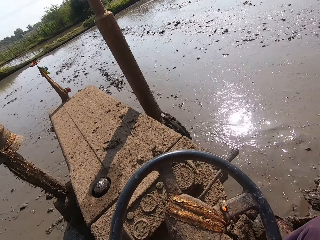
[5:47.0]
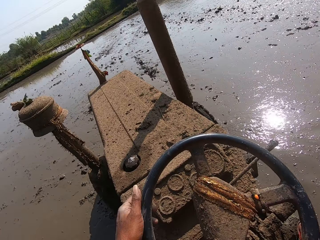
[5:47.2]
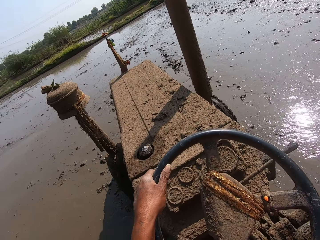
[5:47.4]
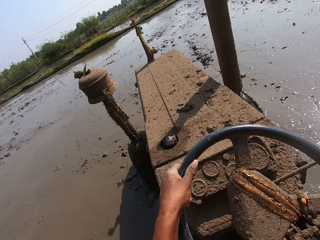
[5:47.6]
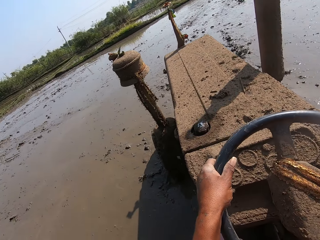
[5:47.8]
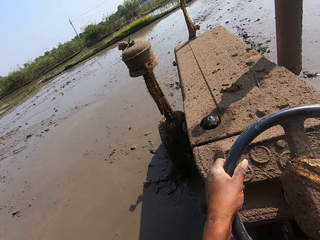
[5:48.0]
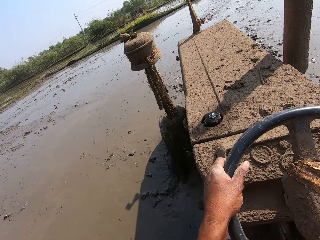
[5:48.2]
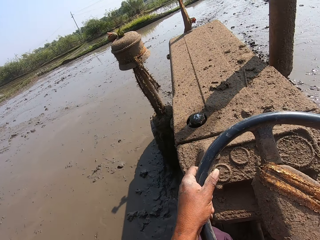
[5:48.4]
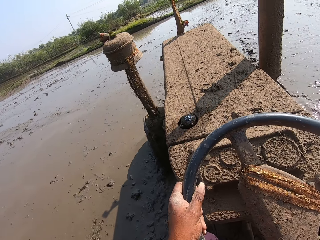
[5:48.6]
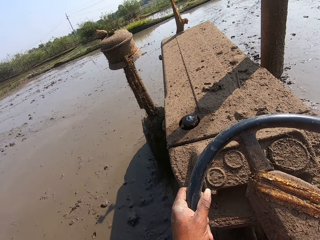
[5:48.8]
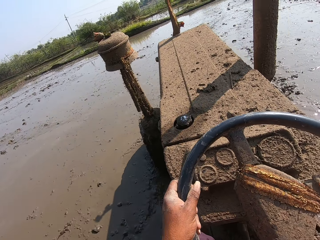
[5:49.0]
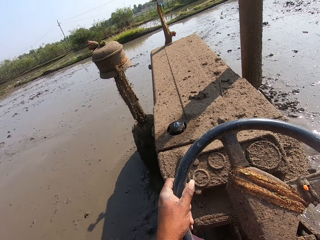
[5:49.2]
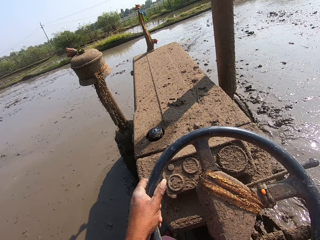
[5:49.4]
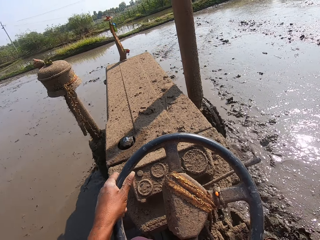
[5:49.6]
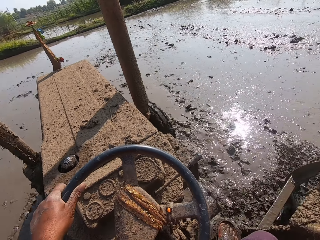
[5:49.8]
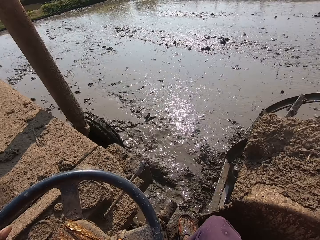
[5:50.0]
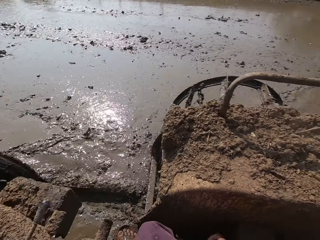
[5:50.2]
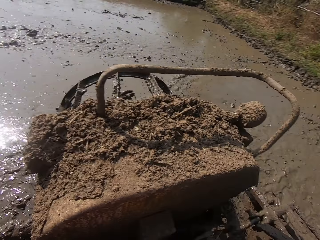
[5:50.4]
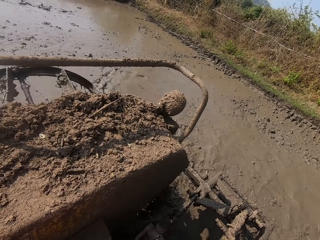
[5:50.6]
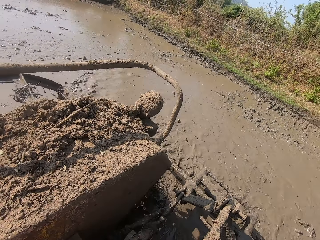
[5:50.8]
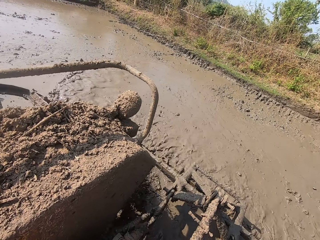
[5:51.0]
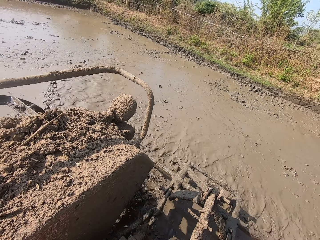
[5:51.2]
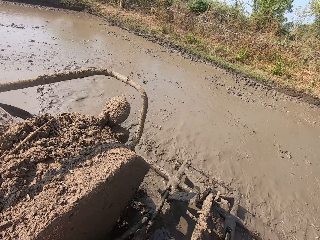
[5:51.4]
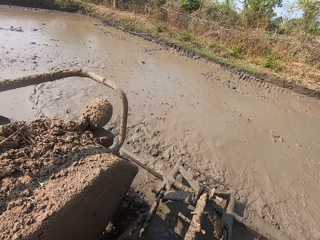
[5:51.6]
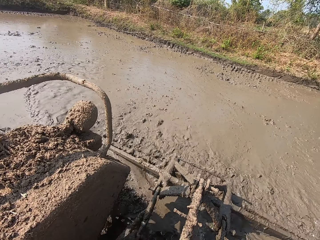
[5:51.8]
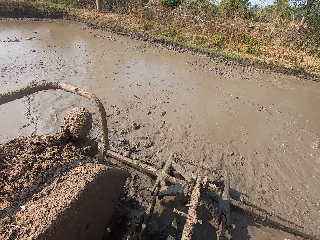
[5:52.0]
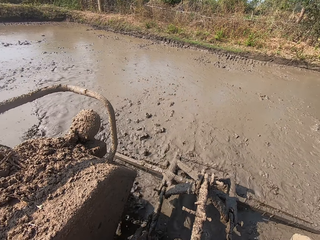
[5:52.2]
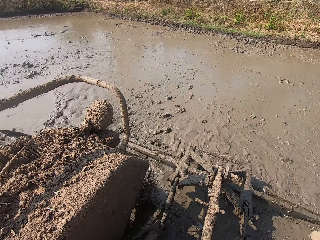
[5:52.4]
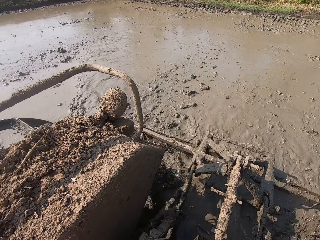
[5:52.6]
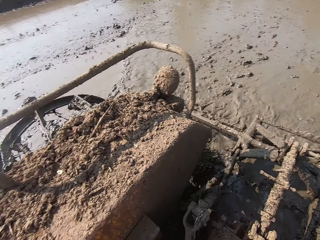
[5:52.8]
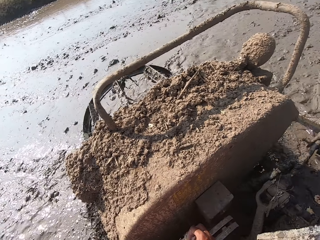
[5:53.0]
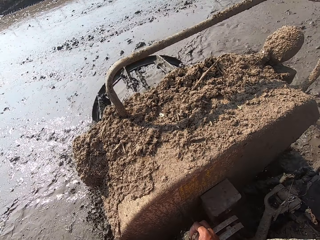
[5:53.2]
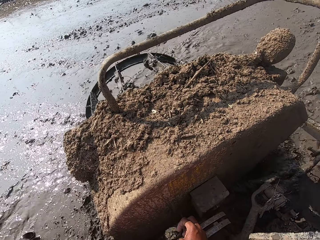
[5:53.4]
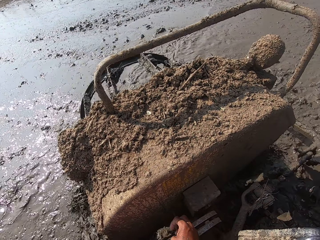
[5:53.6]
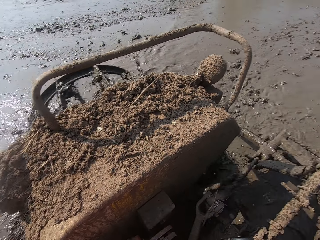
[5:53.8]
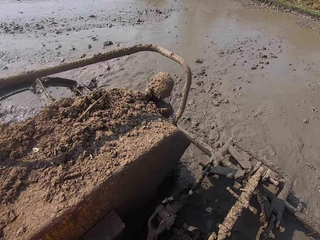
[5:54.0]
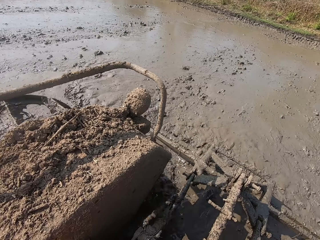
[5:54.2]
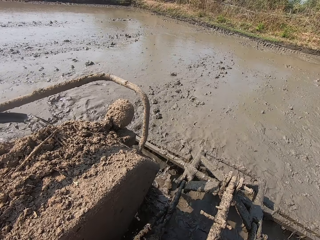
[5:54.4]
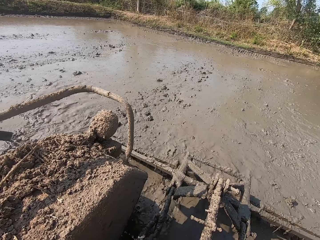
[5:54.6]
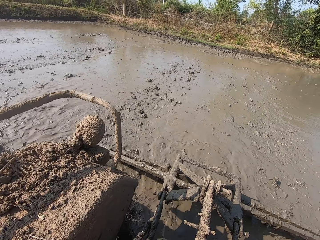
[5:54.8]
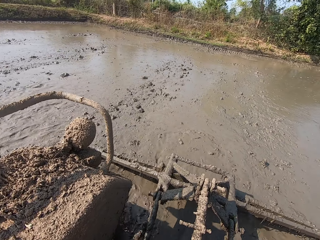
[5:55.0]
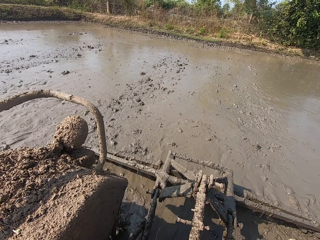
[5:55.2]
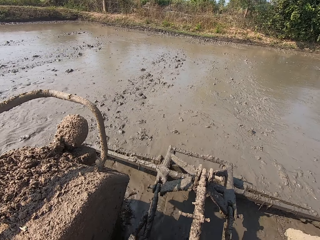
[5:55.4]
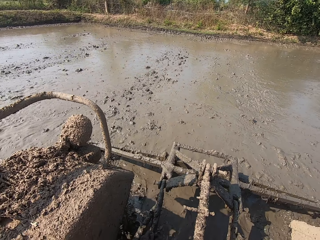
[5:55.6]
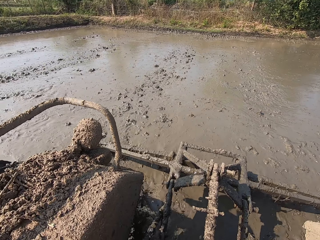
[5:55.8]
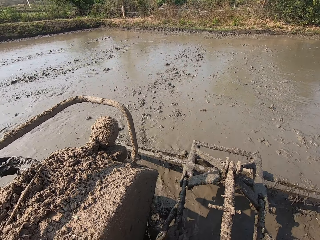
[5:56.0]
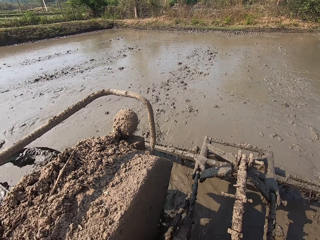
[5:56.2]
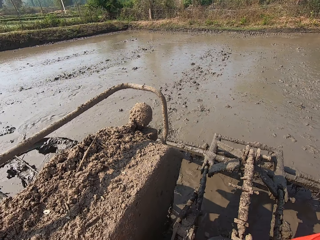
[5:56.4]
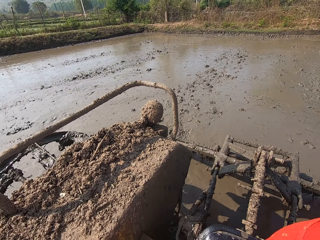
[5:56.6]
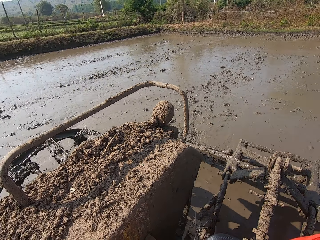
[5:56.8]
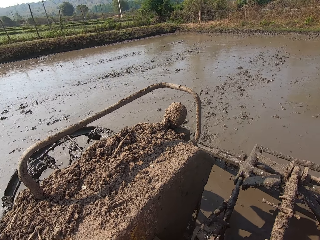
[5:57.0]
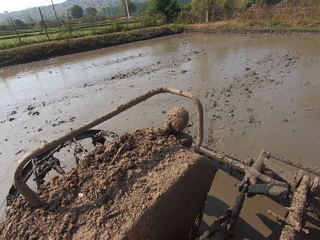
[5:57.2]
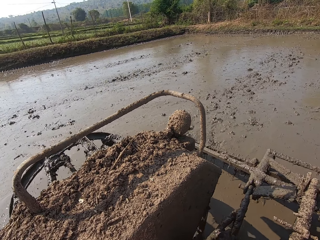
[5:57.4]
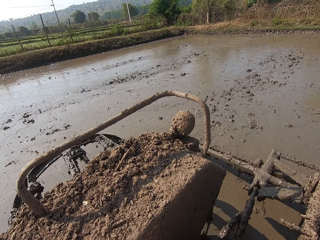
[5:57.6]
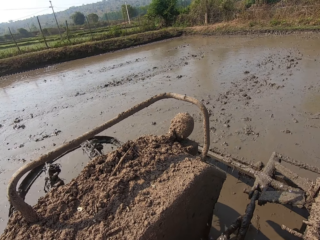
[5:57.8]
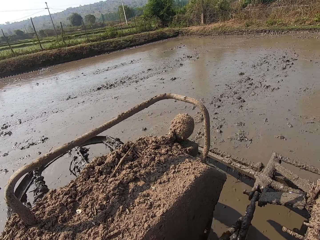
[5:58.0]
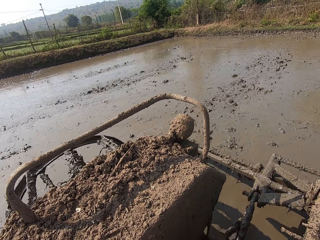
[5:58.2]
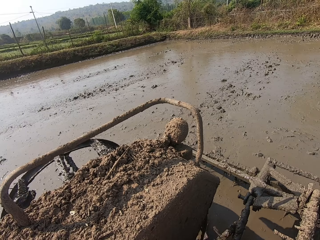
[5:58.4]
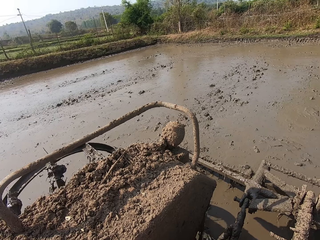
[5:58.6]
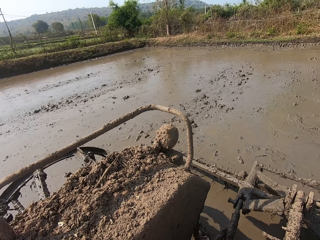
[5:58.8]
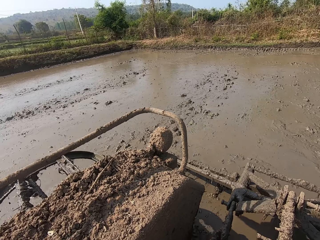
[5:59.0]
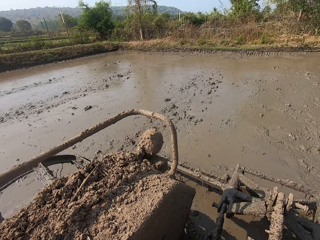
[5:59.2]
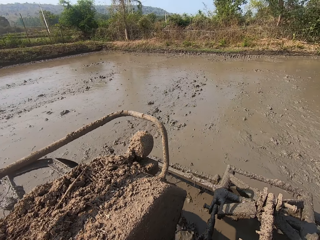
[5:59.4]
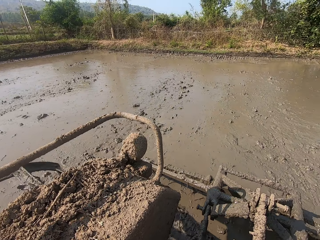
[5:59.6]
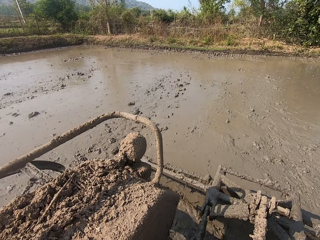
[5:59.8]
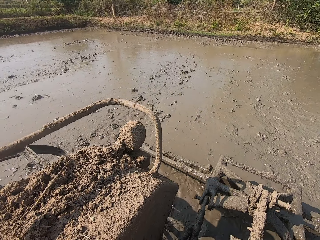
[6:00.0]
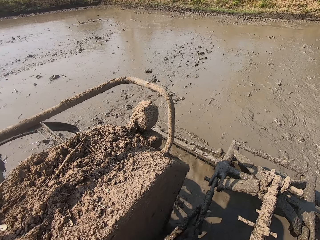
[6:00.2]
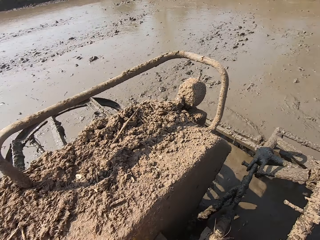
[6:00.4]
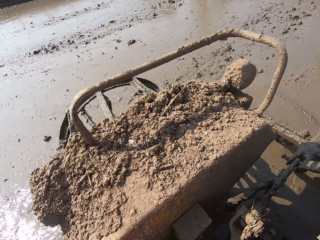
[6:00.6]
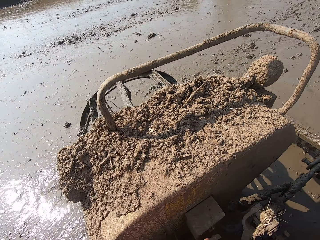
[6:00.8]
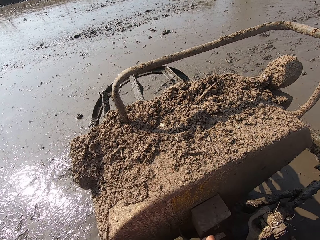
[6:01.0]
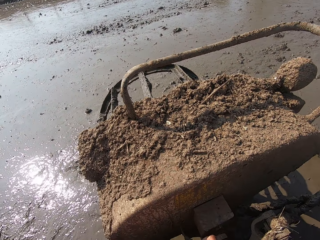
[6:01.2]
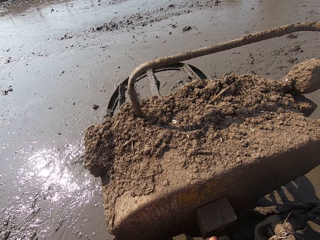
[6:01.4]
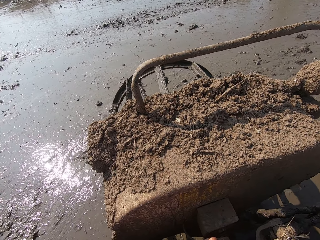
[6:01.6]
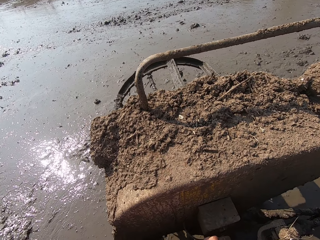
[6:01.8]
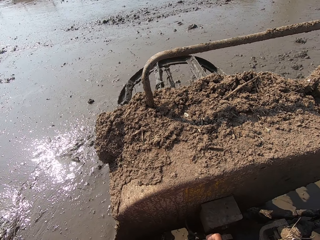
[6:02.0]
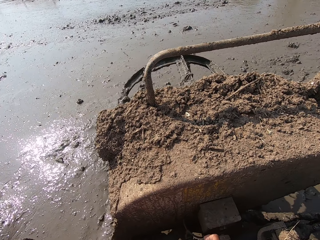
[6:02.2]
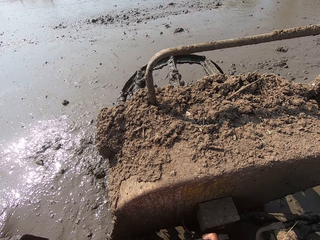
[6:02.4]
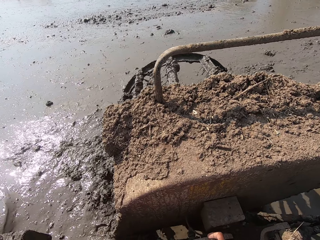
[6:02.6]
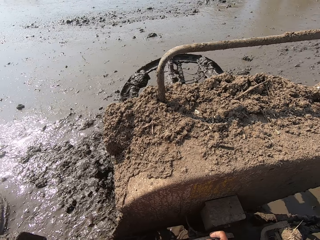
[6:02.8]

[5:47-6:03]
The camera wearer drives the tractor forward. They reverse the tractor.

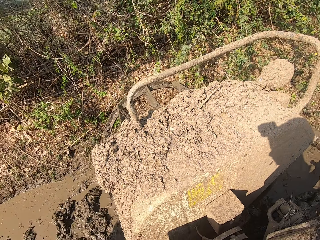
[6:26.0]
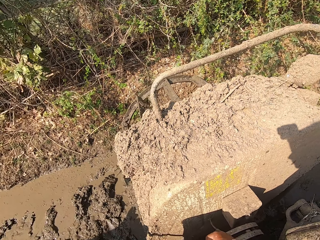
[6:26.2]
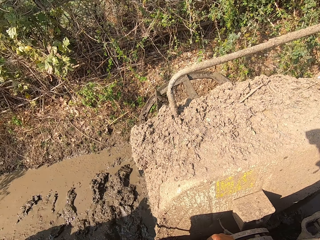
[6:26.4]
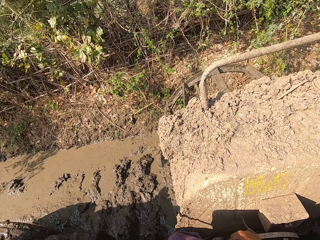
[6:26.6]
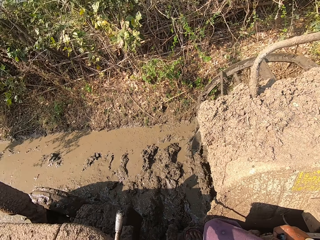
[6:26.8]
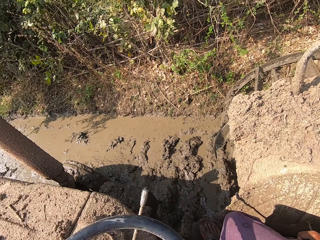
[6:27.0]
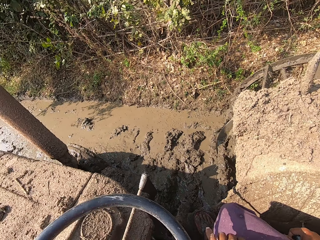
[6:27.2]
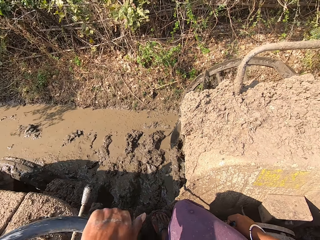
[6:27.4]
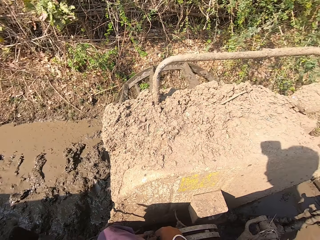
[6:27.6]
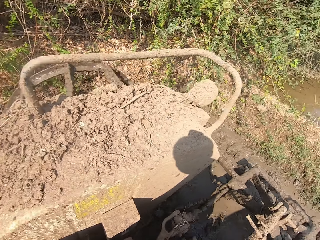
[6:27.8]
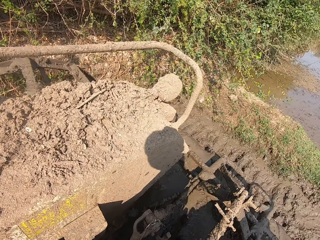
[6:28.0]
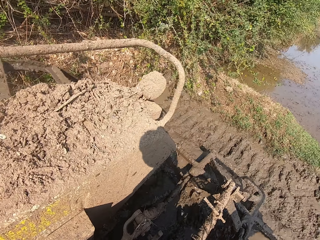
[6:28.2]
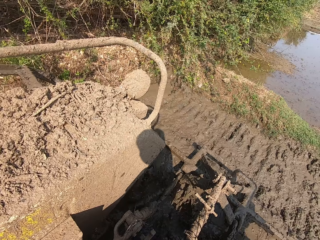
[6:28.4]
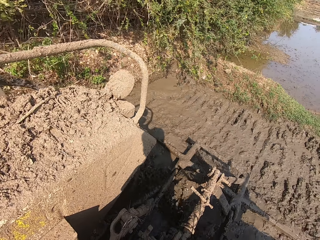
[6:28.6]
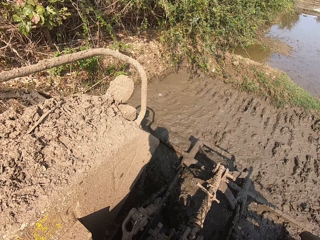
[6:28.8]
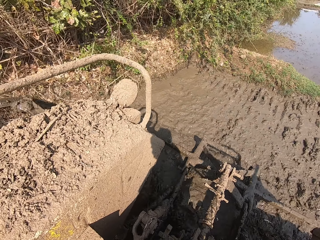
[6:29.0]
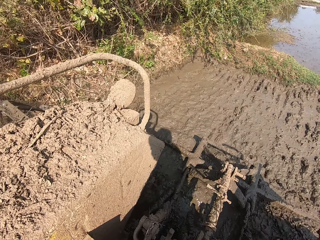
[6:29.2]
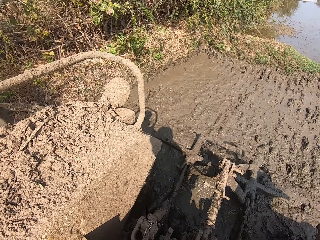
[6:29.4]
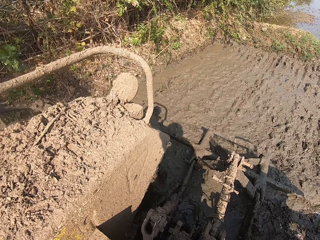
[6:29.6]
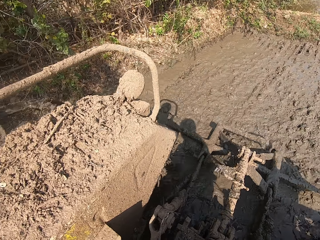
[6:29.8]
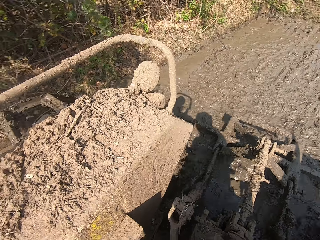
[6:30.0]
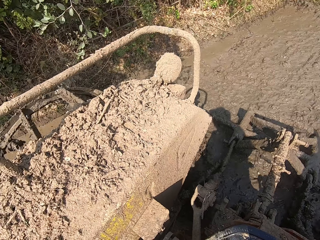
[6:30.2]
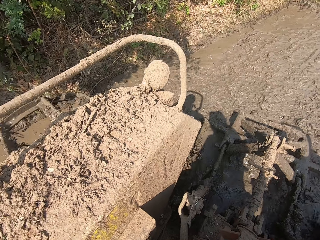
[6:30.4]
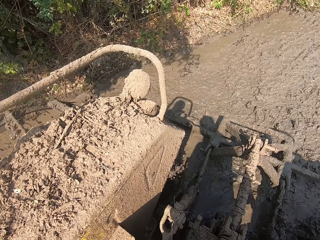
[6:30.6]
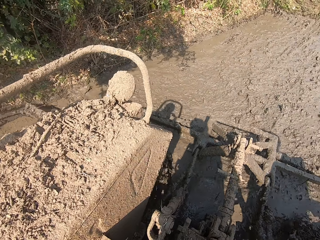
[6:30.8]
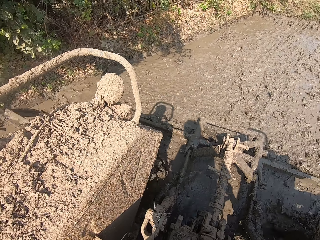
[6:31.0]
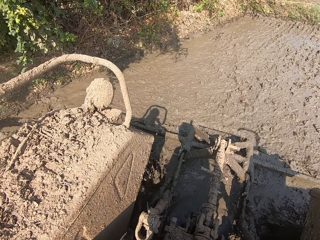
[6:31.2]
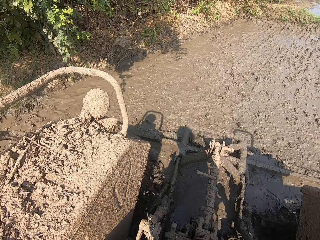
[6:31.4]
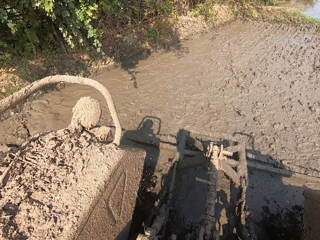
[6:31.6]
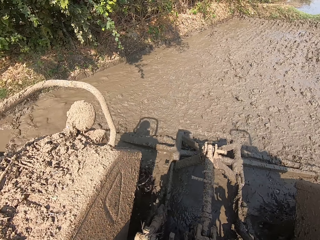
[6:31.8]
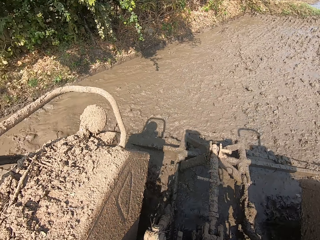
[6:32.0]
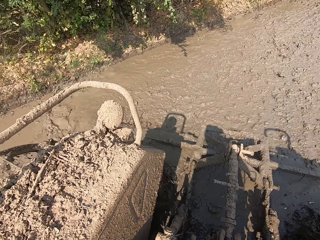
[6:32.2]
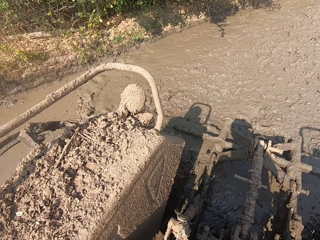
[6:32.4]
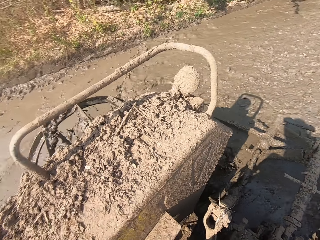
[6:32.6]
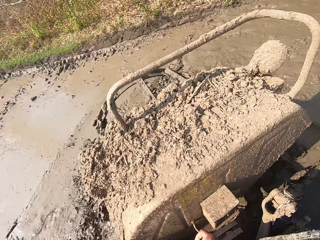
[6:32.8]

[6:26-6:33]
The camera wearer drives the tractor forward.
